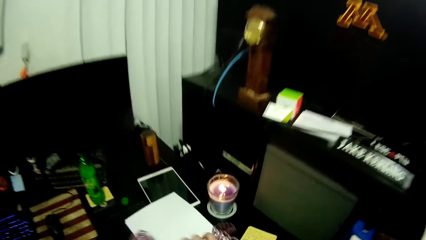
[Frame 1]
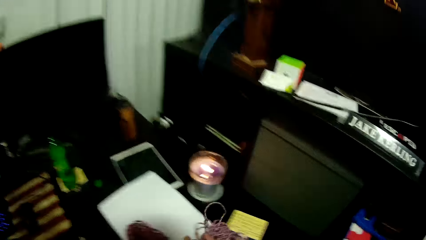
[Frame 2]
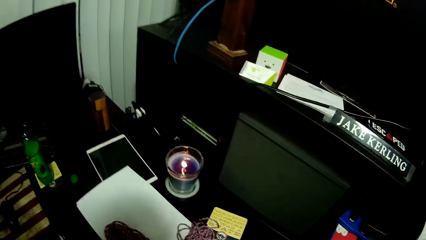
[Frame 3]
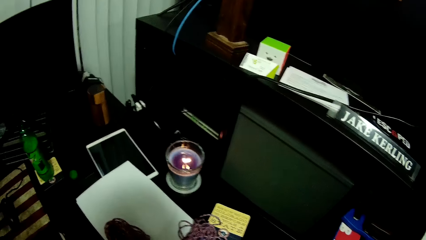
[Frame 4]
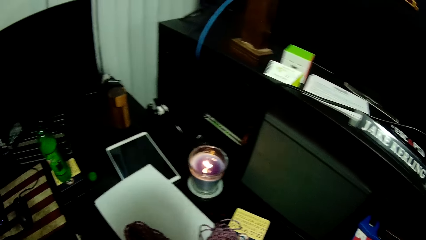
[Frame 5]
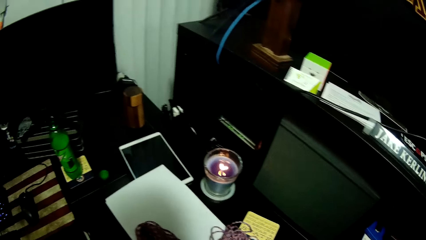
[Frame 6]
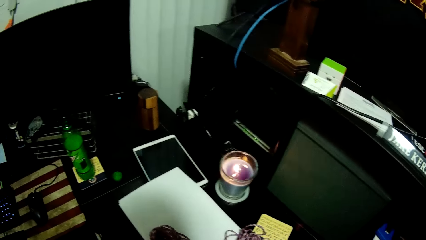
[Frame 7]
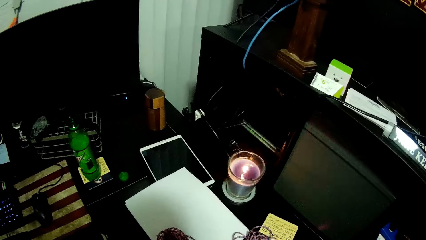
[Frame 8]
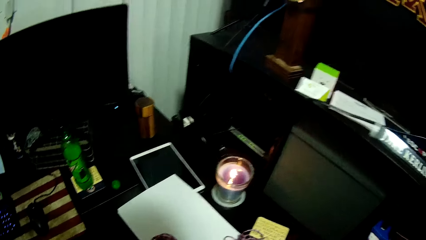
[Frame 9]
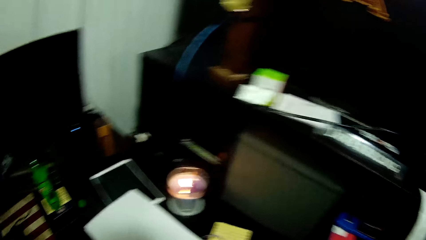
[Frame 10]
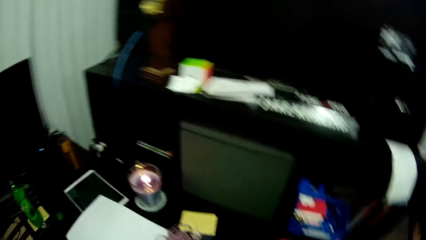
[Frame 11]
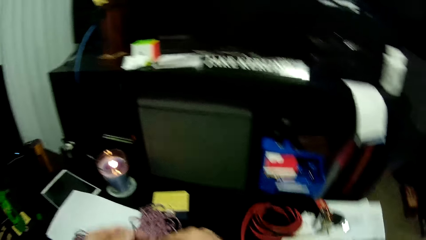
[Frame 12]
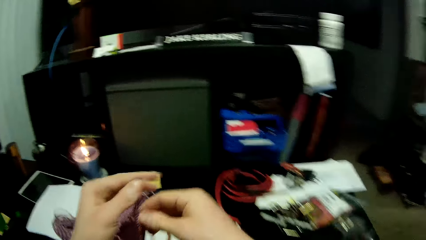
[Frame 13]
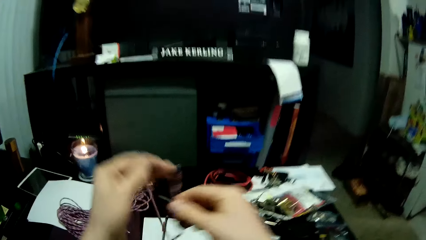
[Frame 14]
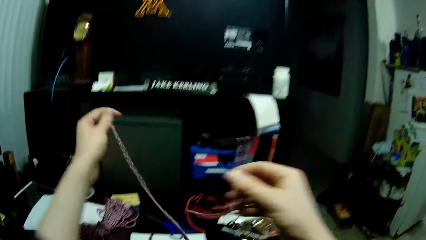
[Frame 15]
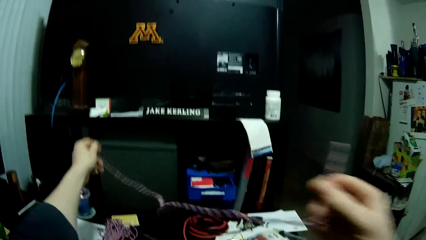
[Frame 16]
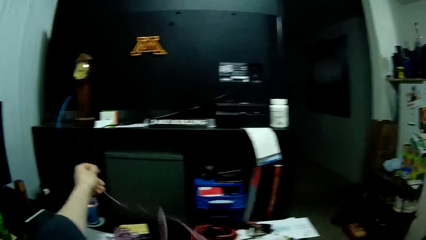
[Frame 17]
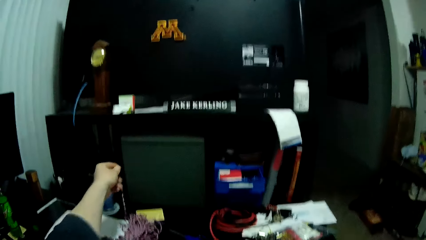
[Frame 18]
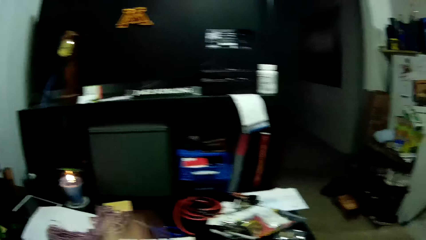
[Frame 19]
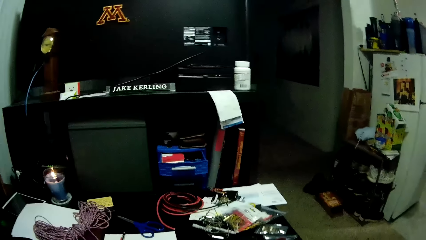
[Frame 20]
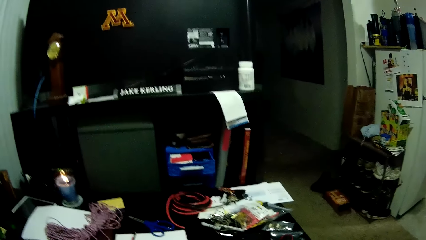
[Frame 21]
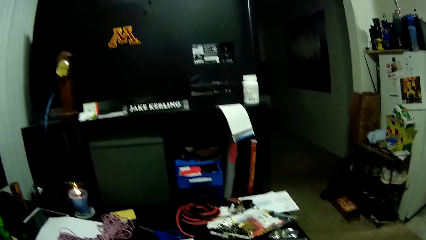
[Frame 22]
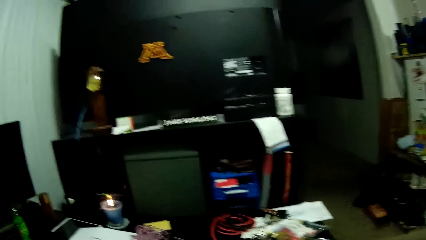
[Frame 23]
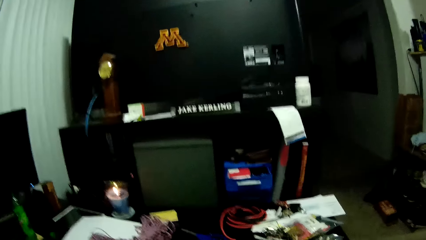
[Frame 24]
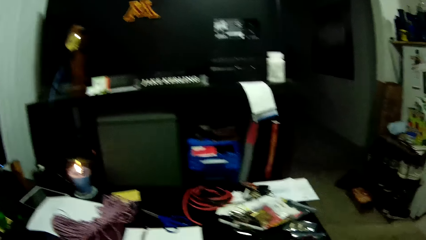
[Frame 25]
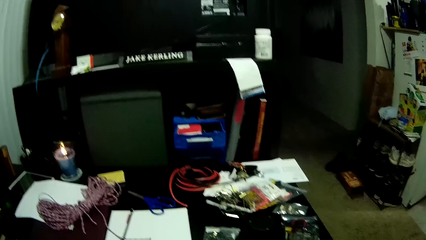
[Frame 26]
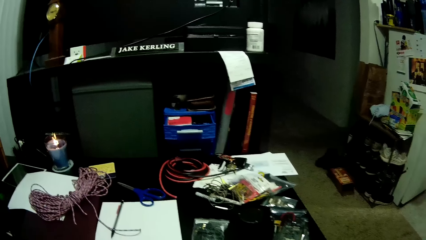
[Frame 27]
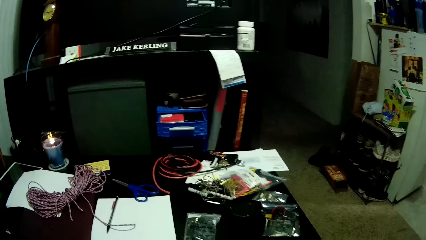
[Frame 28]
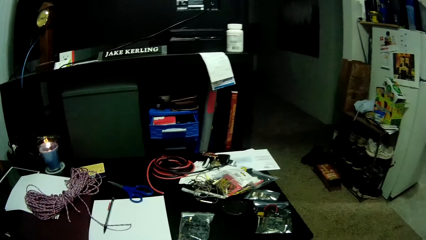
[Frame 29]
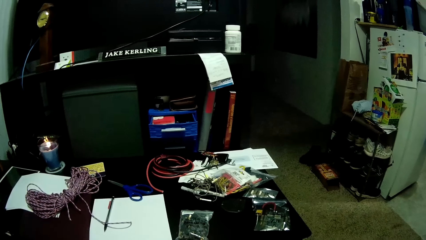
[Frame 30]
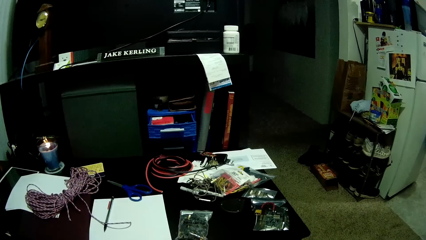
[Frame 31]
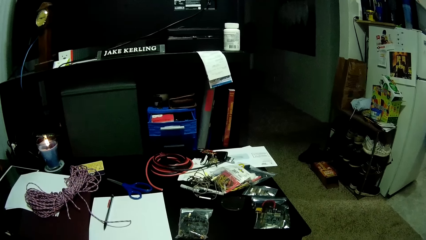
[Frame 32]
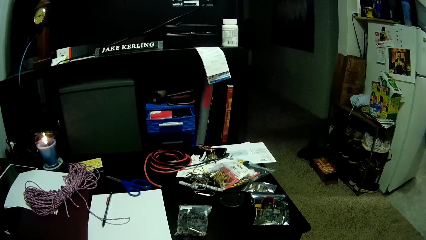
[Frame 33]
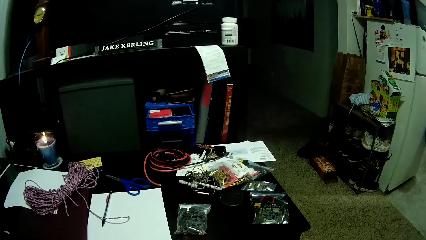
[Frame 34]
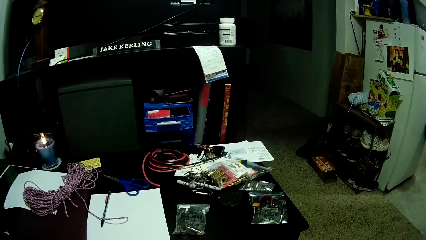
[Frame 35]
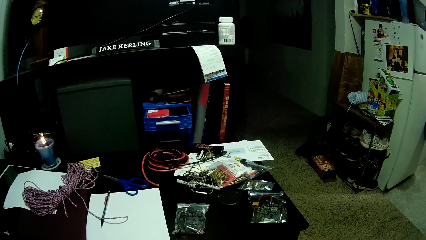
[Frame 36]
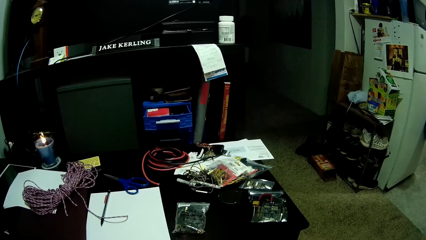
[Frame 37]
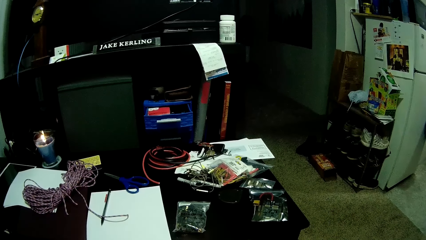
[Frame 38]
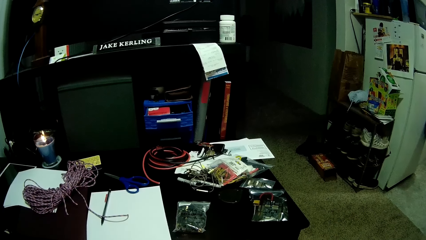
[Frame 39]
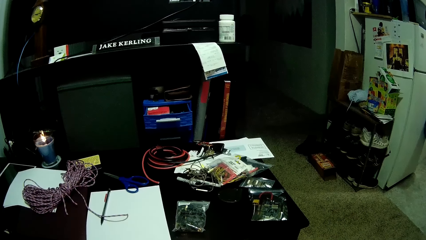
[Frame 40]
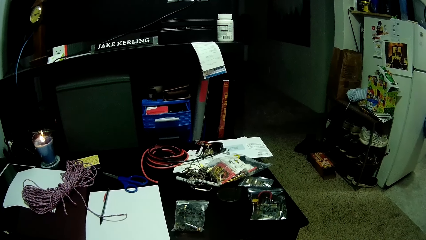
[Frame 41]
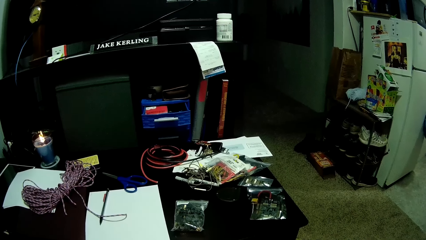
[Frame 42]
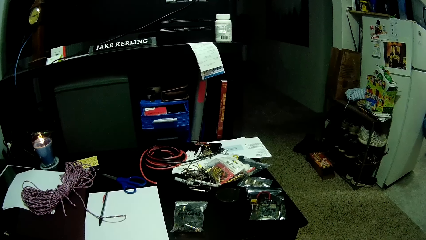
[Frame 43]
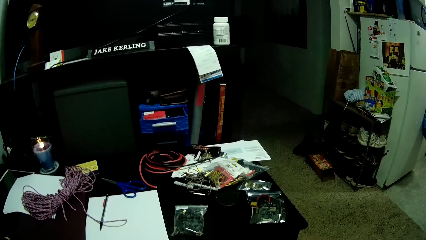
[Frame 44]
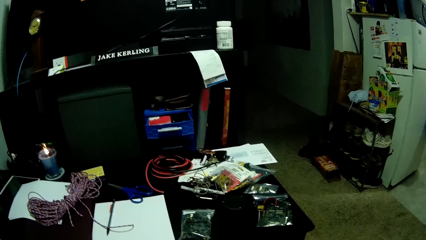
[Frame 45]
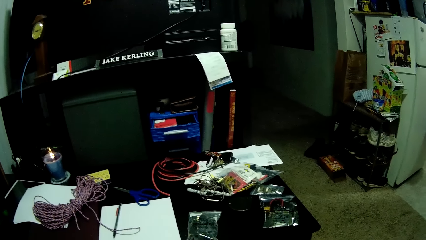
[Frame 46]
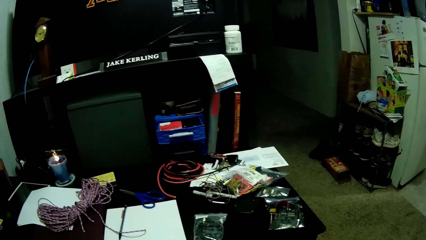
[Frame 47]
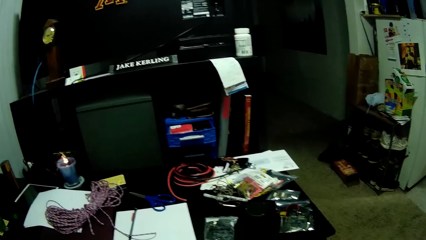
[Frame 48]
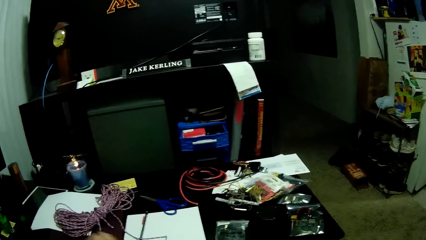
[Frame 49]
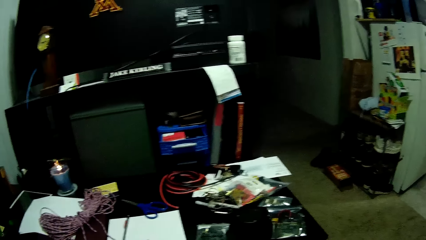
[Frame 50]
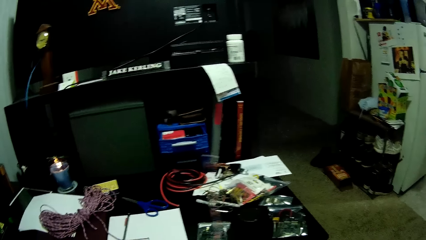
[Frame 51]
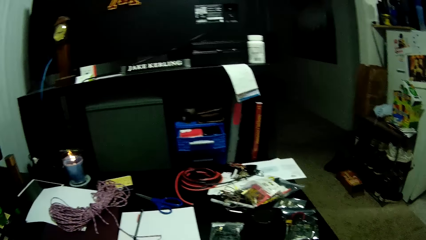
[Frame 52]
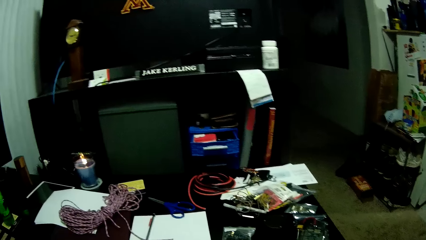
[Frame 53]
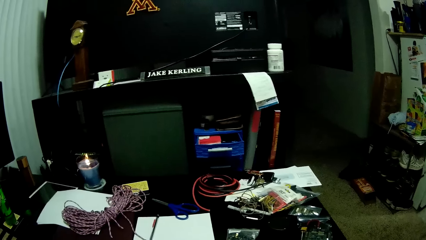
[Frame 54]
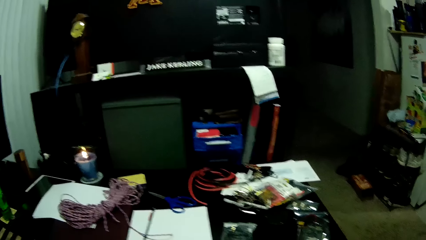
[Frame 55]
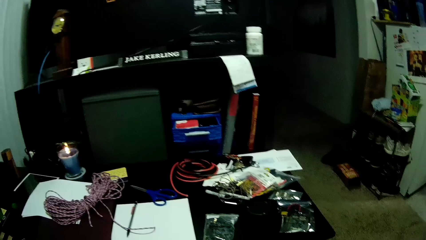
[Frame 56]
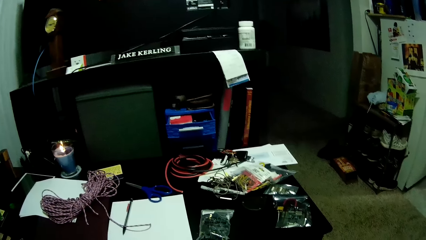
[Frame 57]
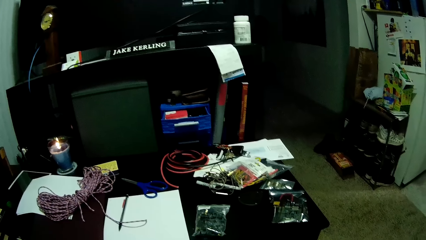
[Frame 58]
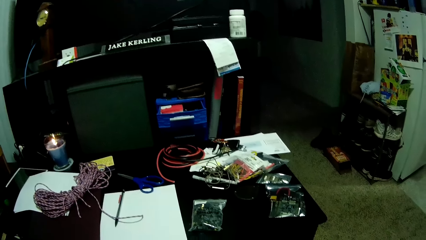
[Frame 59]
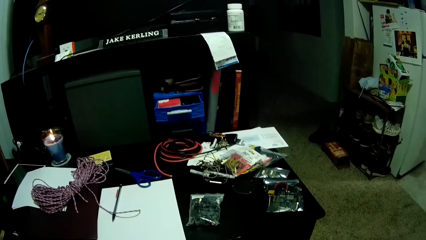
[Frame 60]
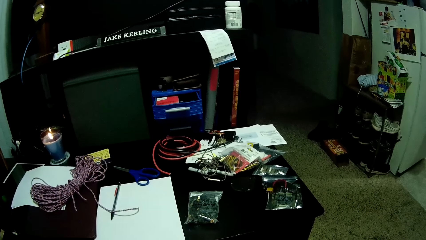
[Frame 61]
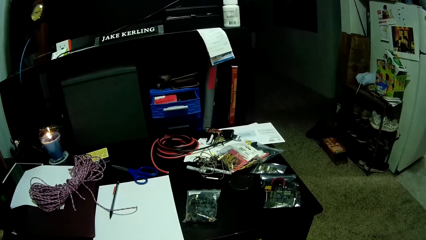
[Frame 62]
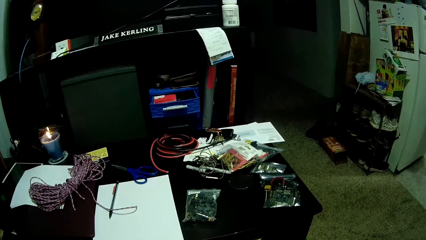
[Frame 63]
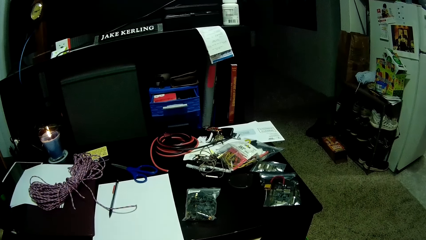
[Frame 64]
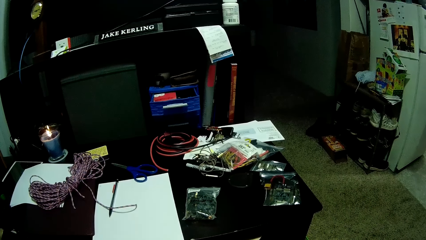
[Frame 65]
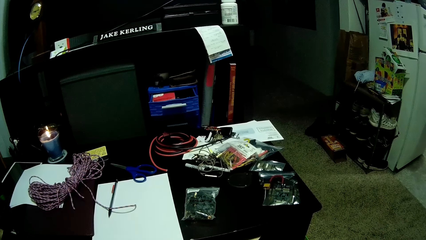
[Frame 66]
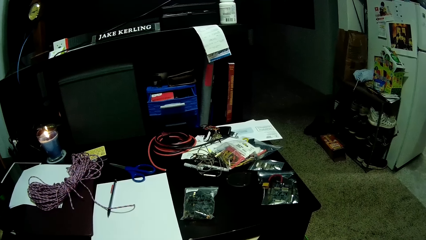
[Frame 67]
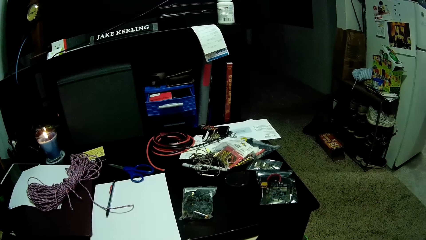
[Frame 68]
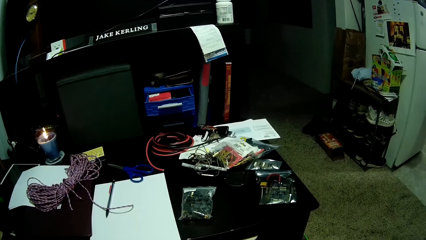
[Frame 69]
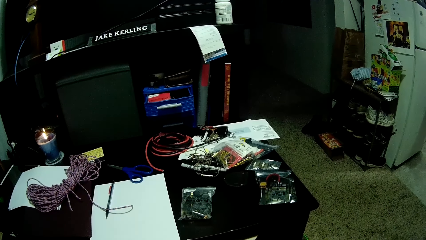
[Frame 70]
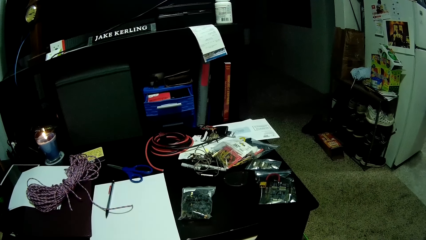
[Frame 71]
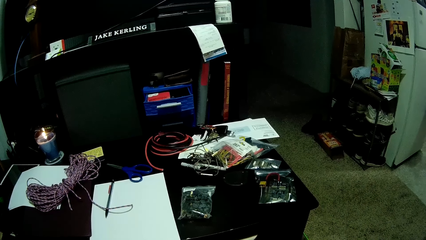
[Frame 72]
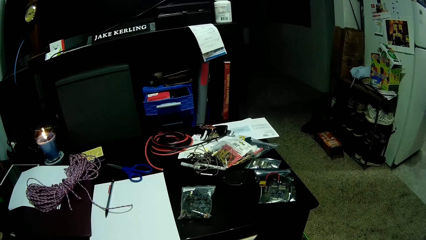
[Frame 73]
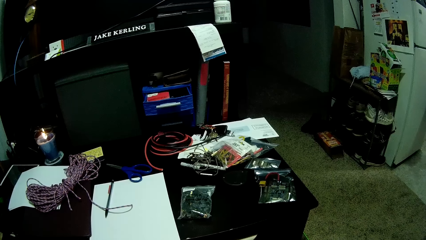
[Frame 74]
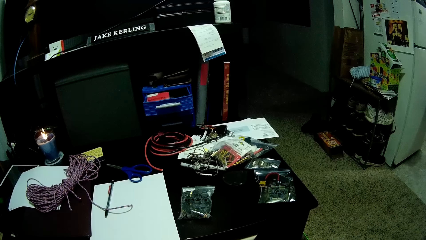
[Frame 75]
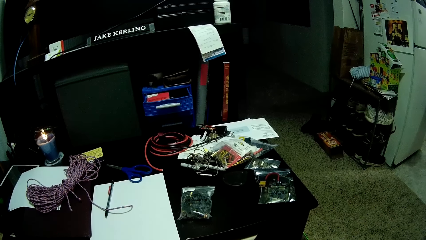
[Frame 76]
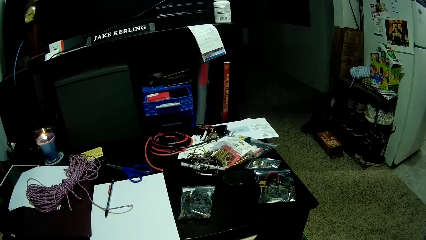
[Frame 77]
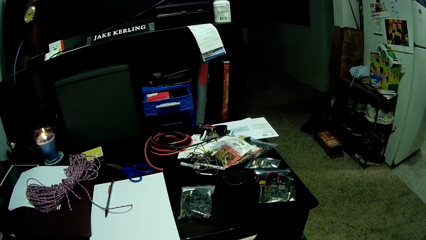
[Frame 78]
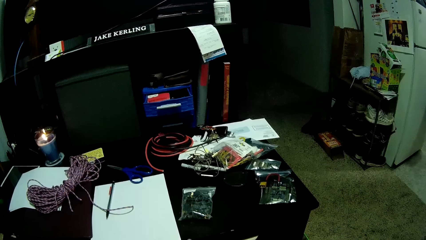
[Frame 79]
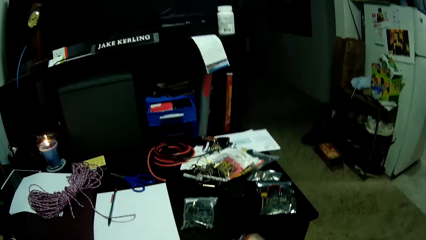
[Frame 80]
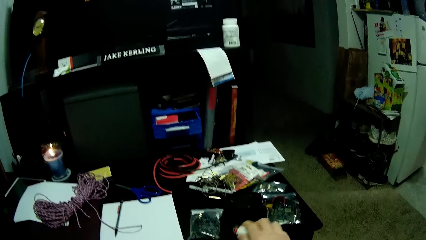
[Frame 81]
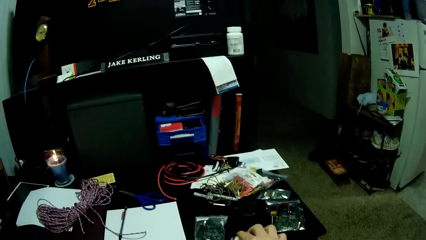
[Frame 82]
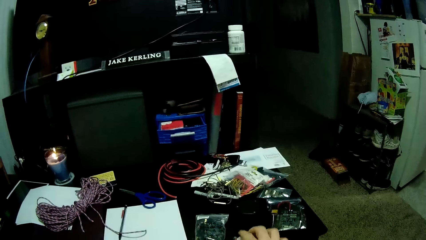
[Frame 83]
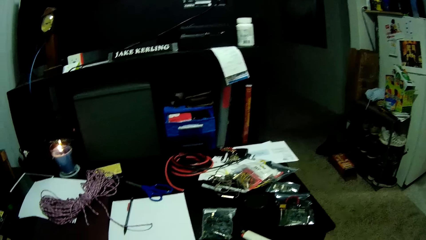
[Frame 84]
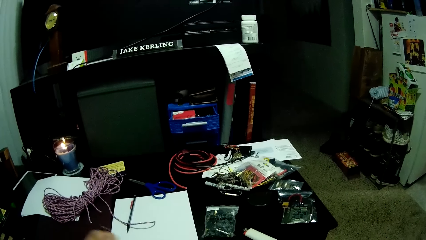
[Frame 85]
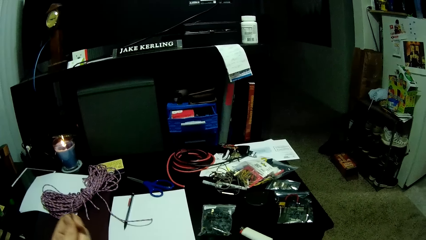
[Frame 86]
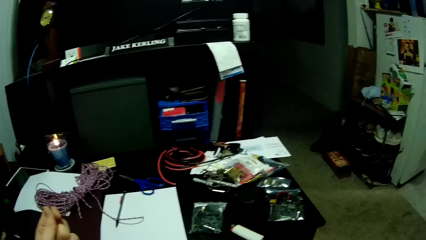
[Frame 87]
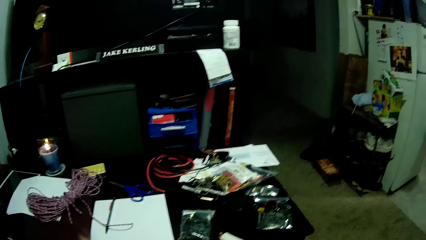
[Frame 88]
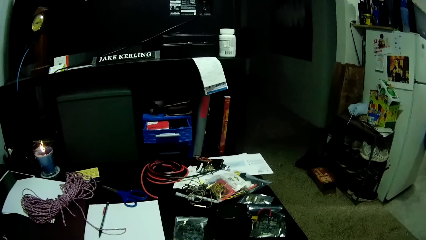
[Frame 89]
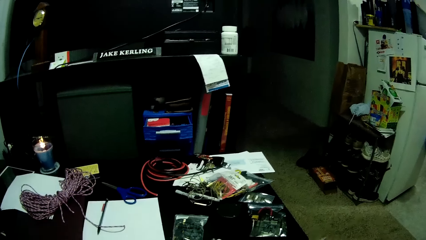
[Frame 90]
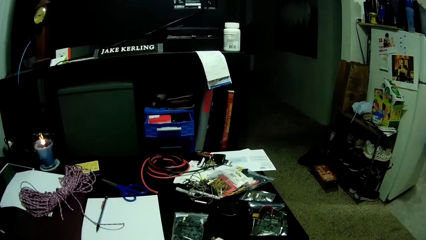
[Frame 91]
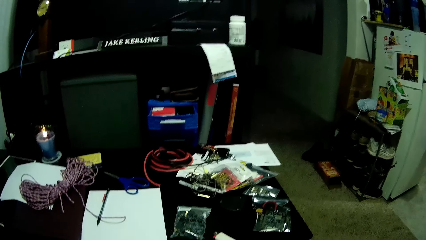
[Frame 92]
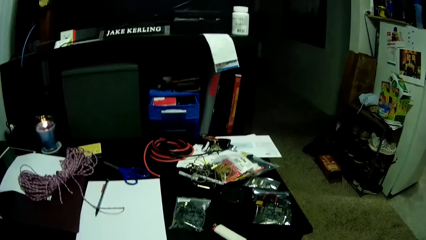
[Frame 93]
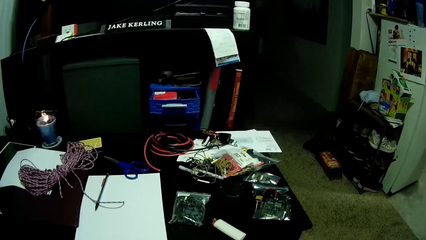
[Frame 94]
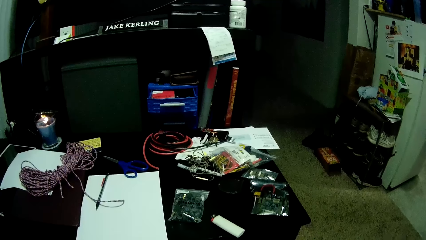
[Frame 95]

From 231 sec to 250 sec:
The camera wearer walks to the table in the apartment. They lift the ropes. They stretch the rope and pull the rope. They do something. They move the rope. They do something. They stare at the table. They put the rope handle on the table. They pull the rope.
